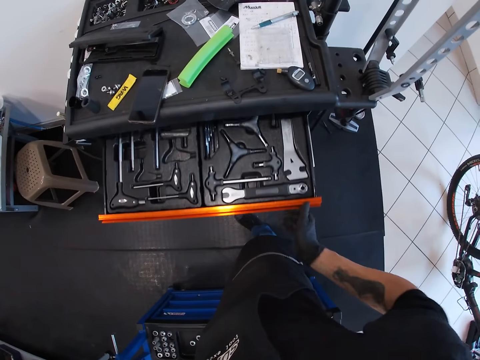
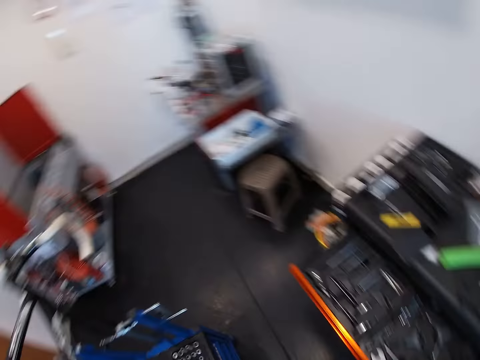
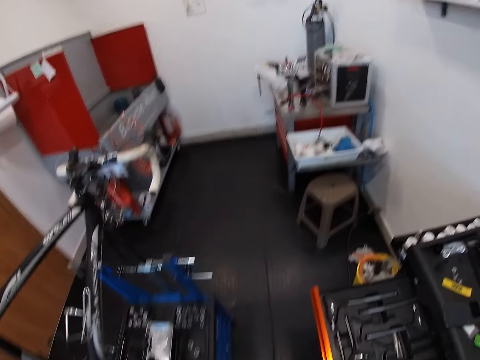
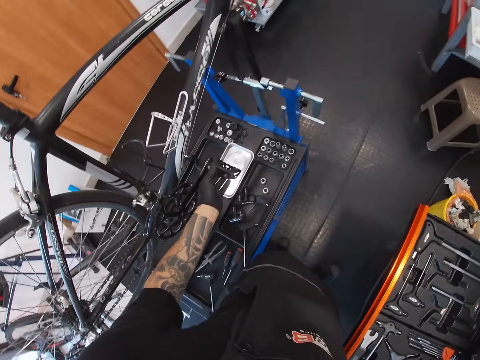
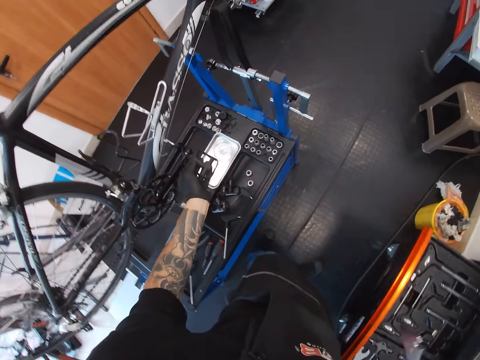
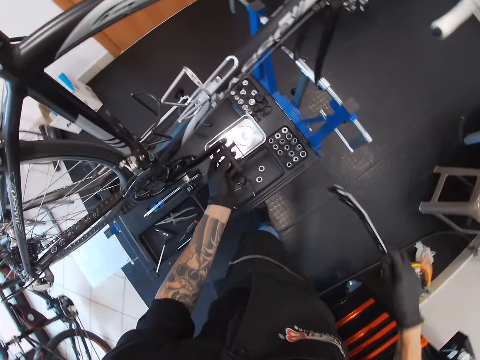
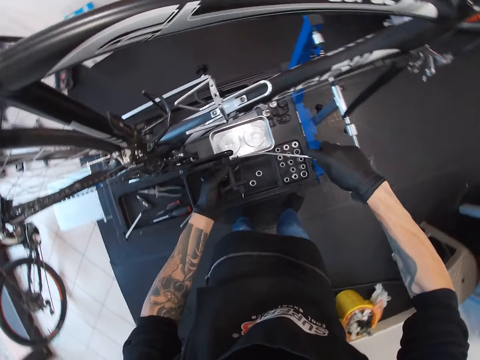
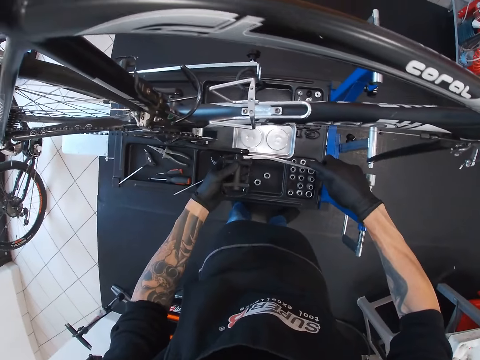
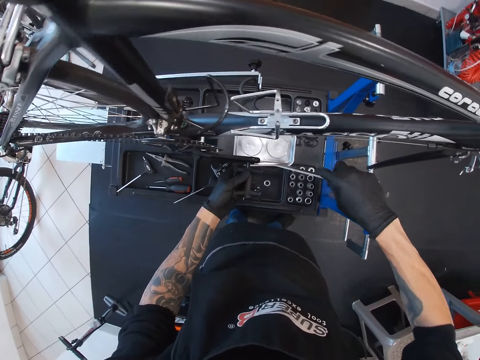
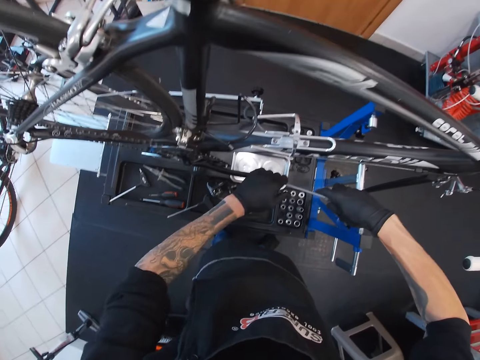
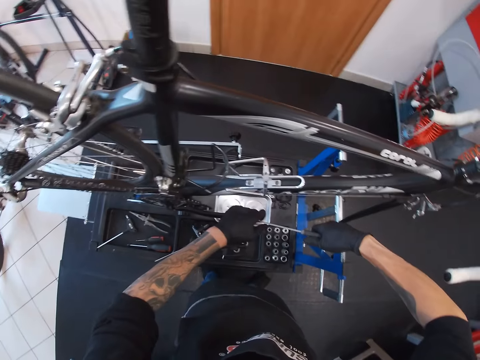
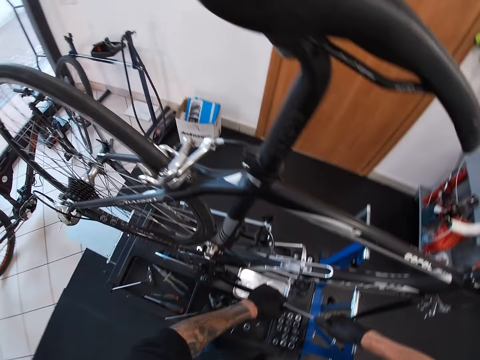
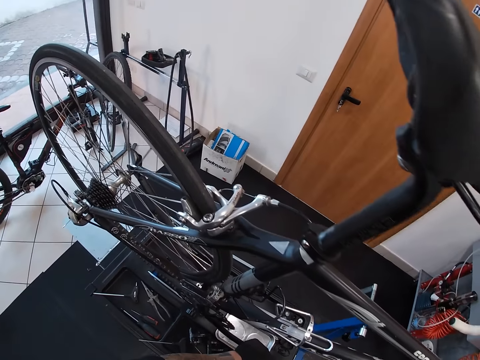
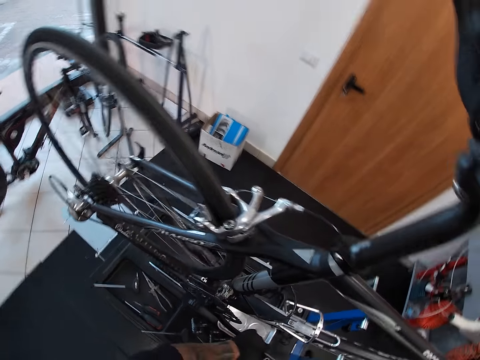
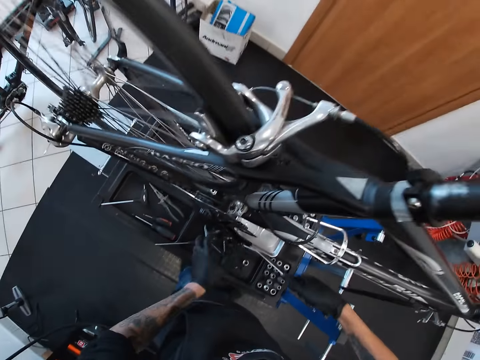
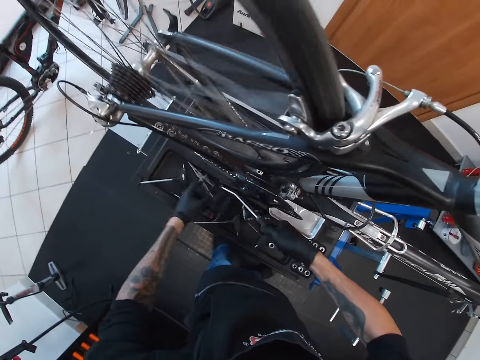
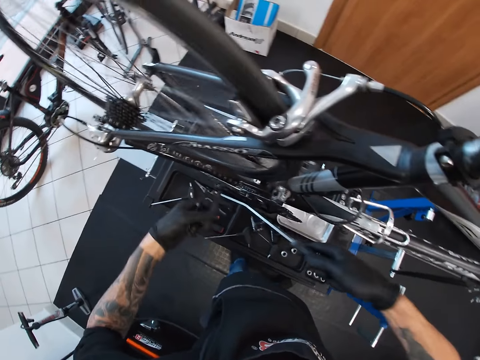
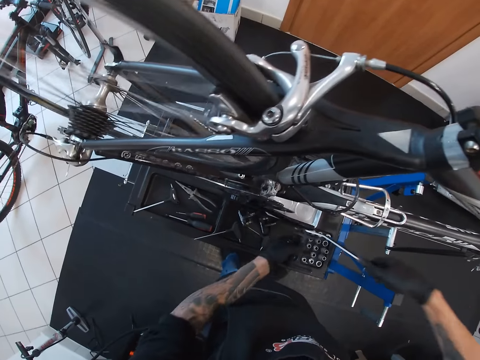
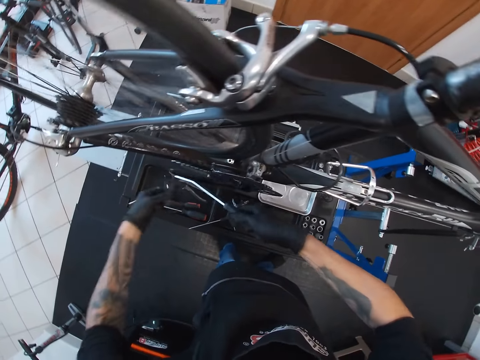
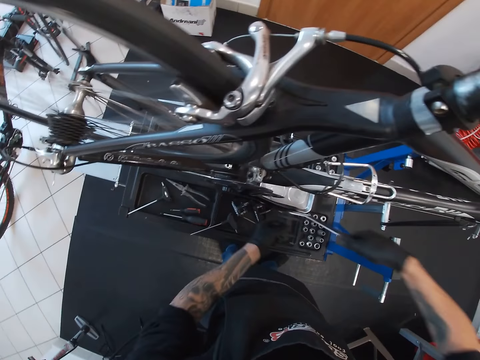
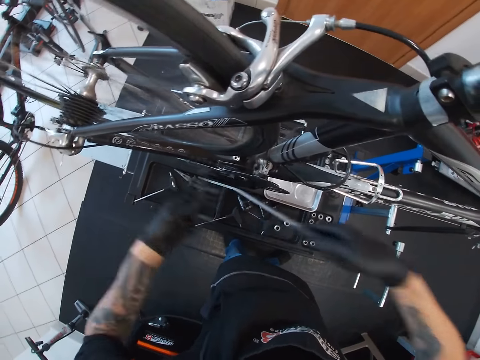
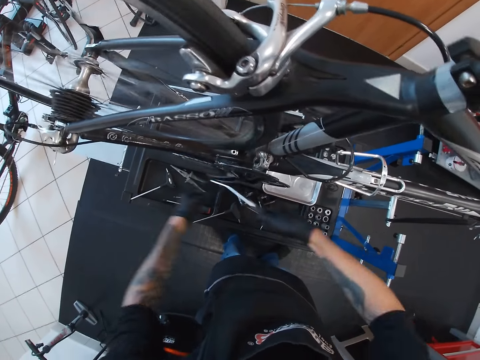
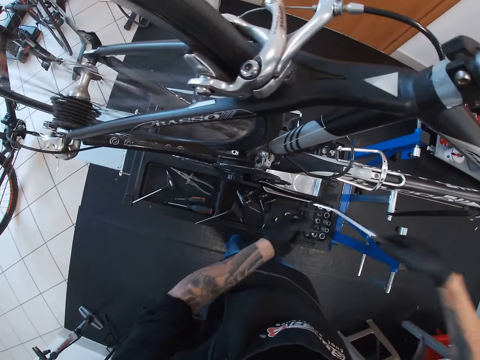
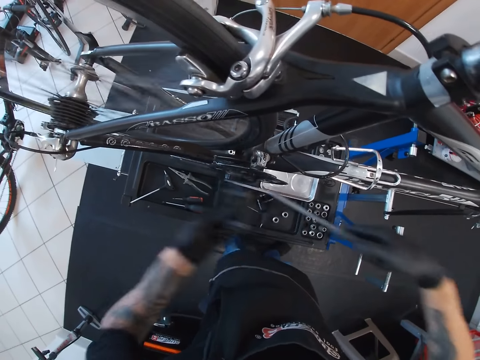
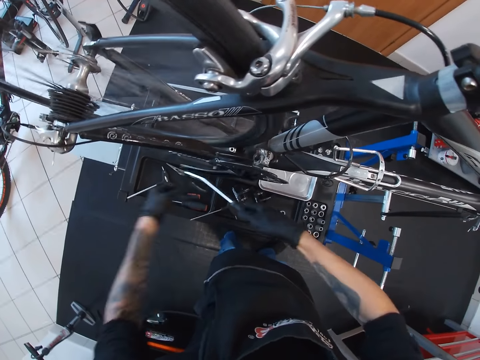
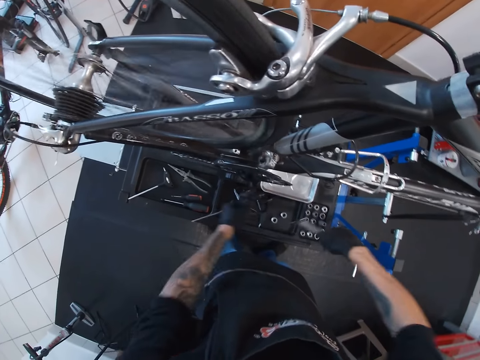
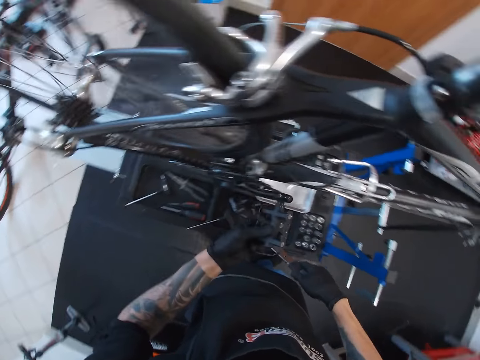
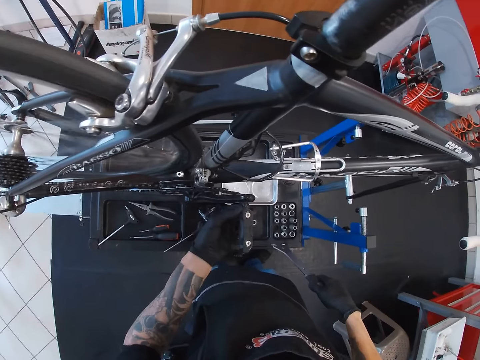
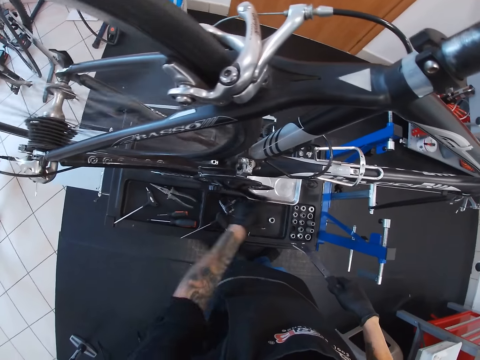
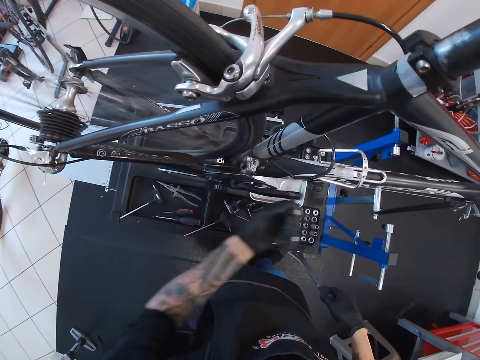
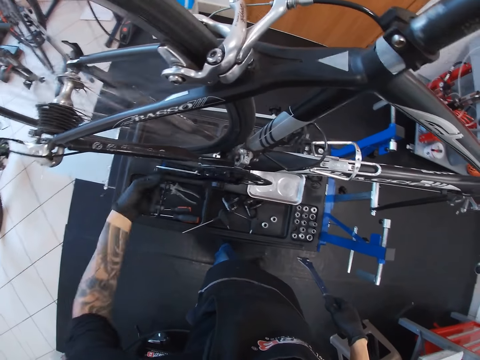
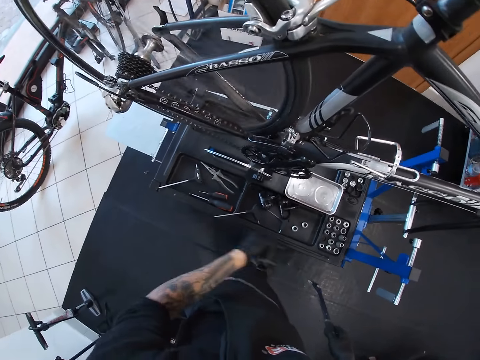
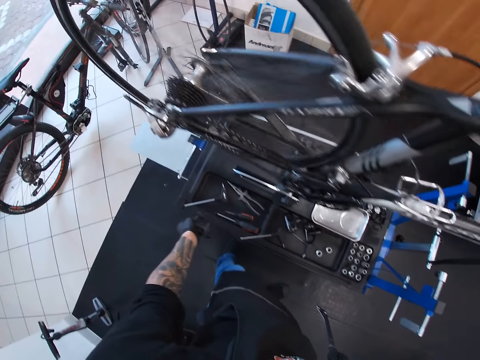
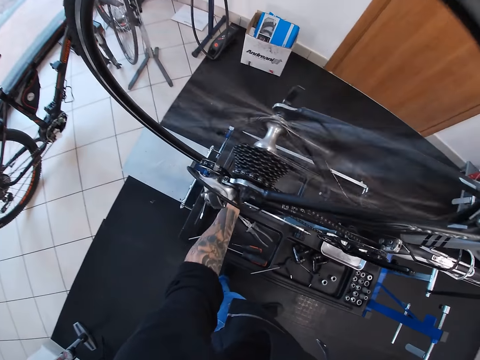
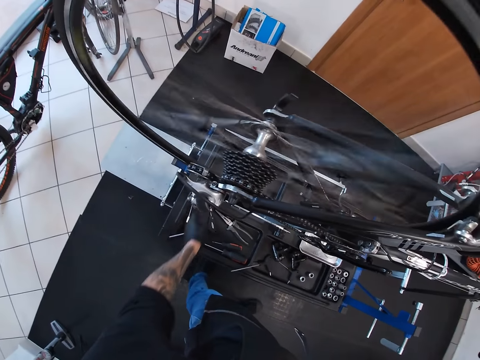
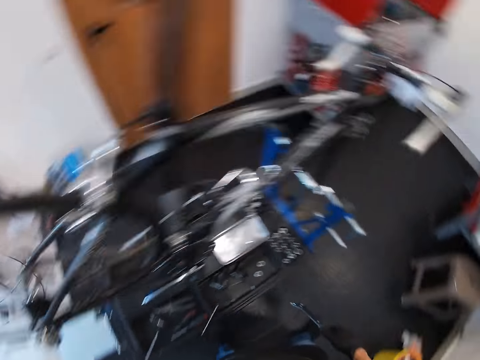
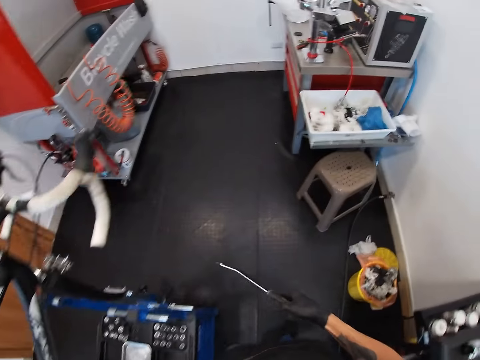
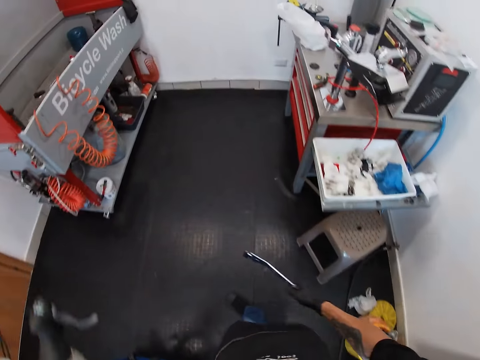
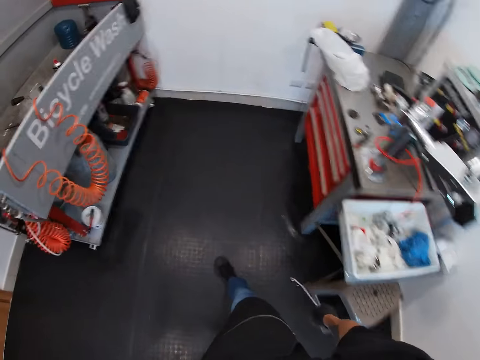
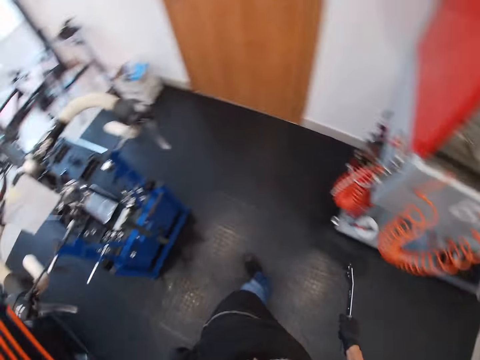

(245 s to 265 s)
The camera wearer picks up a spanner from the drawer in the workshop cabinet with his right hand. He looks around. He places the spanner in his right hand on the pedal of the bicycle. He holds the spanner with both hands. He tightens a nut. He turns the pedal of the bicycle with the spanner in his right hand and his left hand. He turns the pedal of the bicycle with his left hand. He removes the pedal of the bicycle with his left hand. He drops the pedal in his left hand on the hydraulic table. He looks around. He walks.

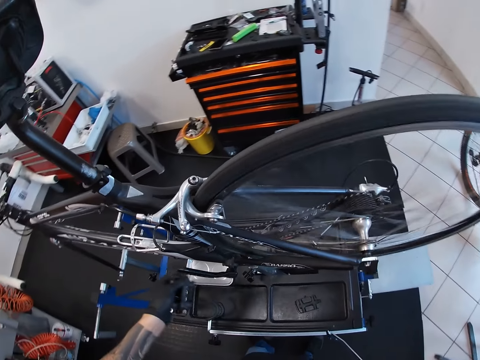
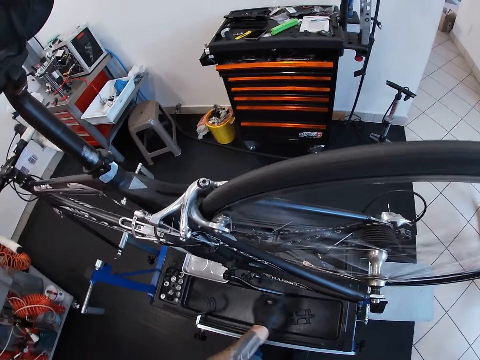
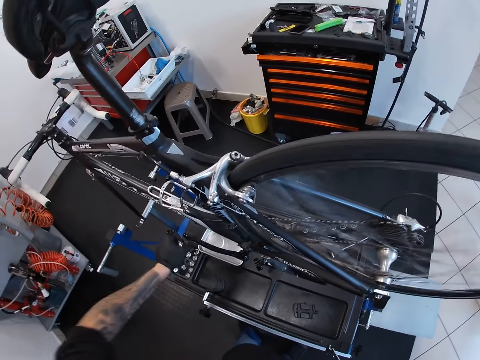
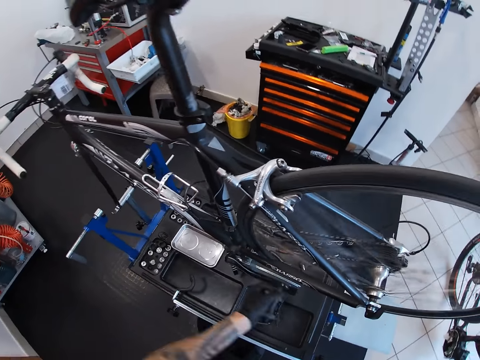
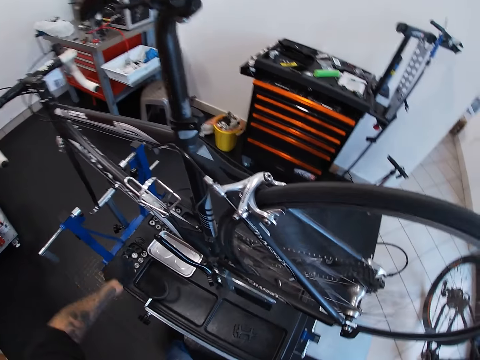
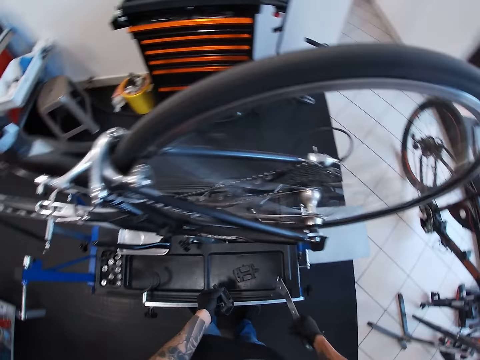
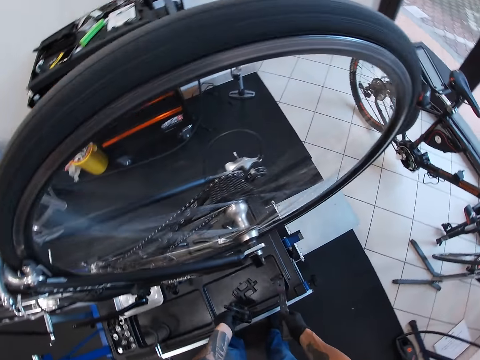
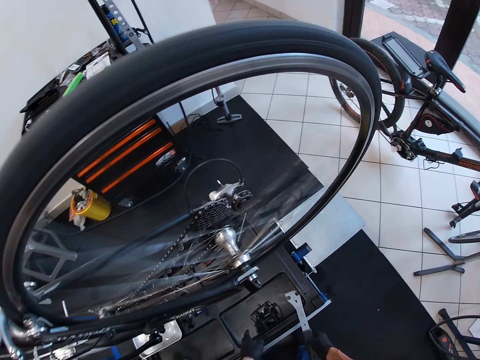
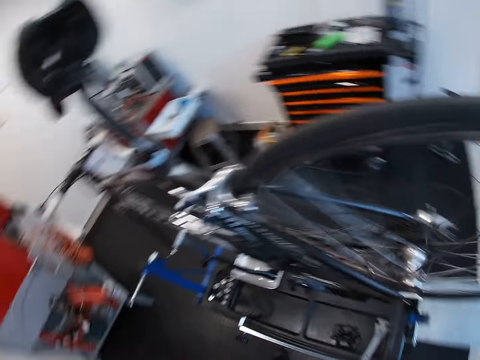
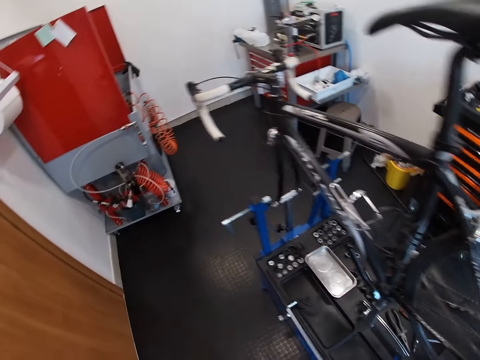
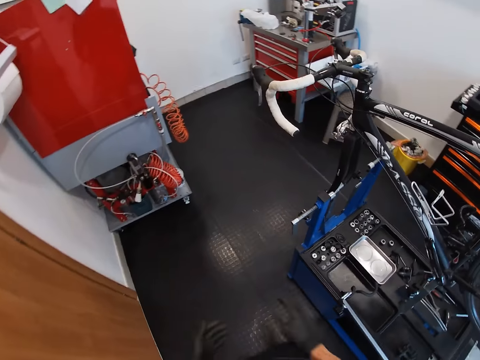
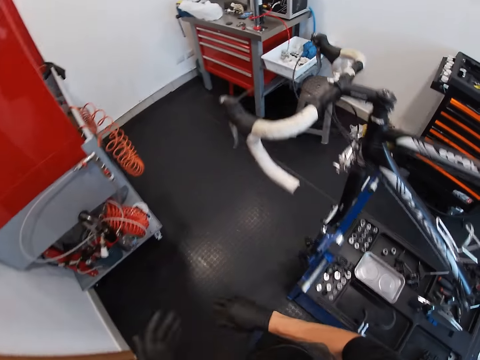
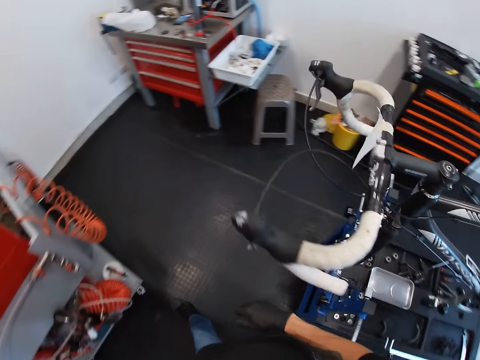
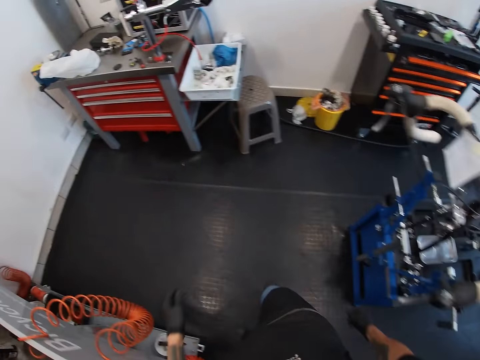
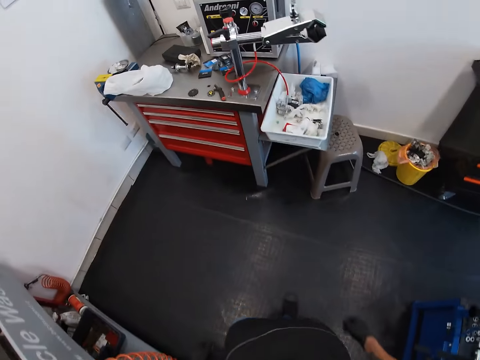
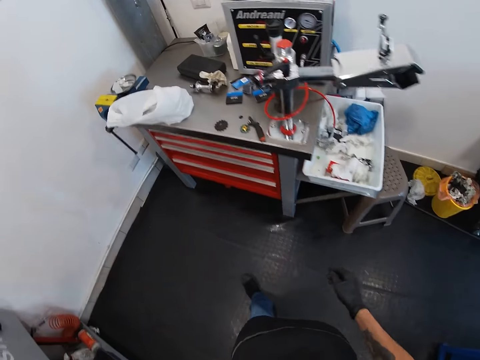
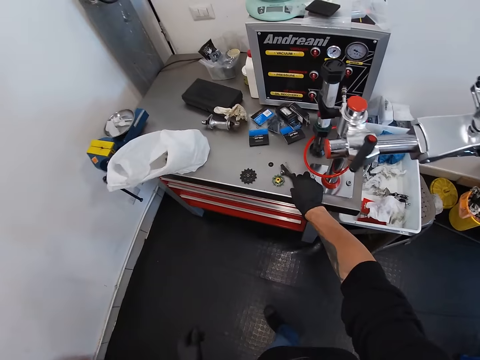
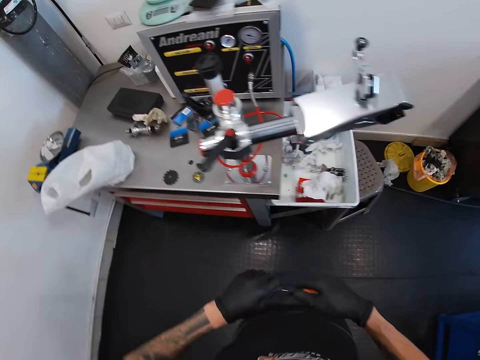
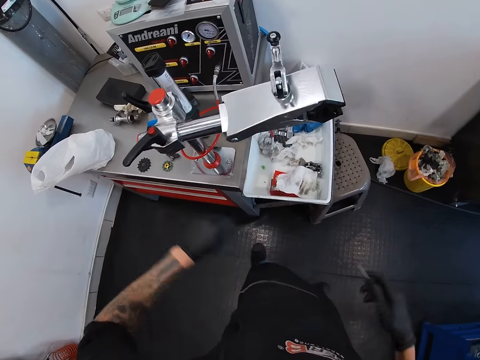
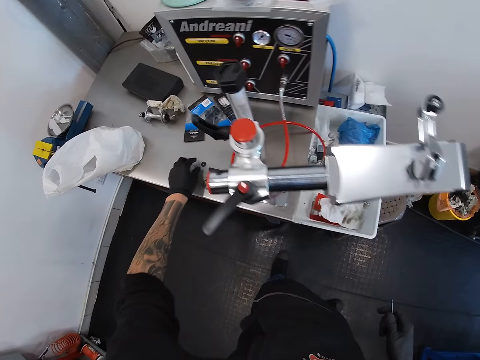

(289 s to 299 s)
The camera wearer rotates the pedal with the left hand. He drops the pedal on the work bench with his left hand. He drops the spanner on the work bench with his right hand. He walks around the room. He picks up a screwdriver from the cabinet top with his right hand. He picks up a screw from the table.
